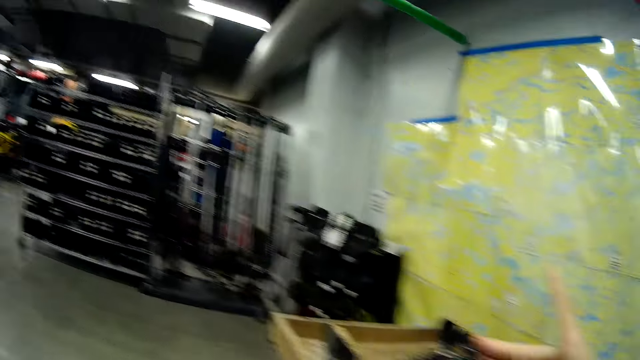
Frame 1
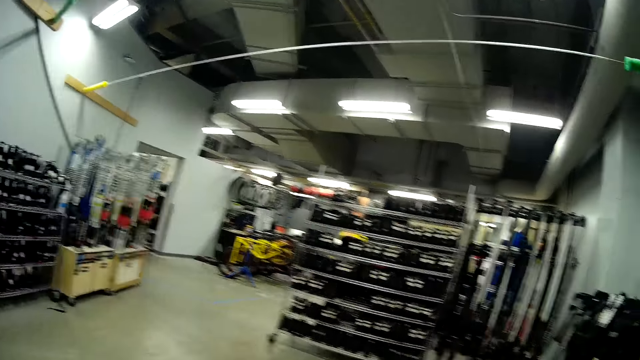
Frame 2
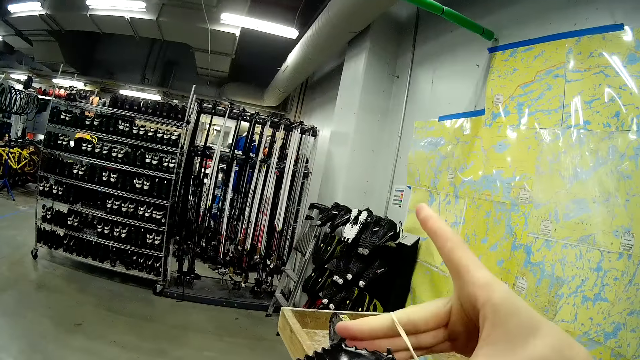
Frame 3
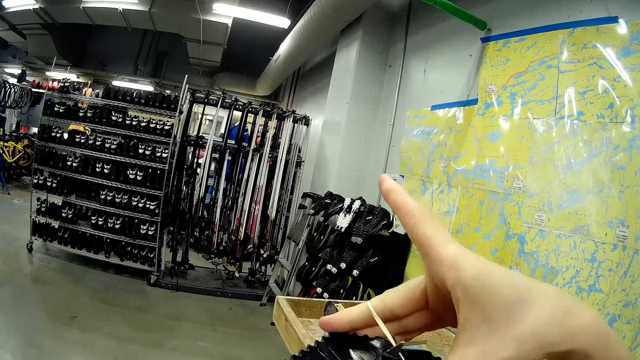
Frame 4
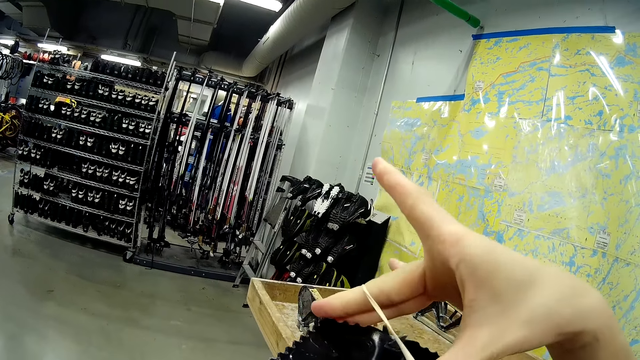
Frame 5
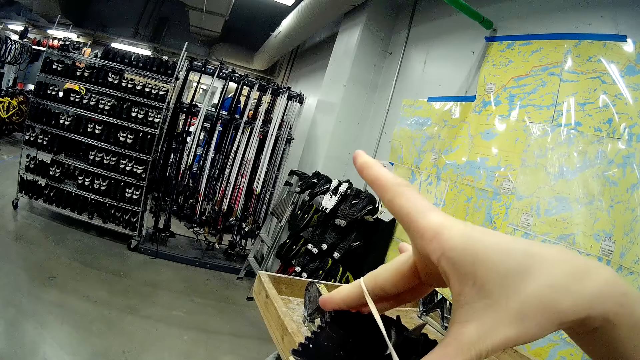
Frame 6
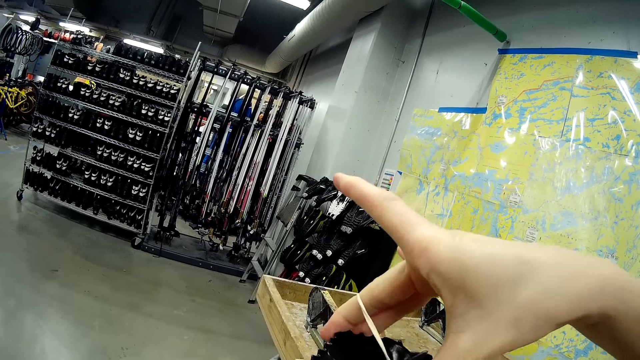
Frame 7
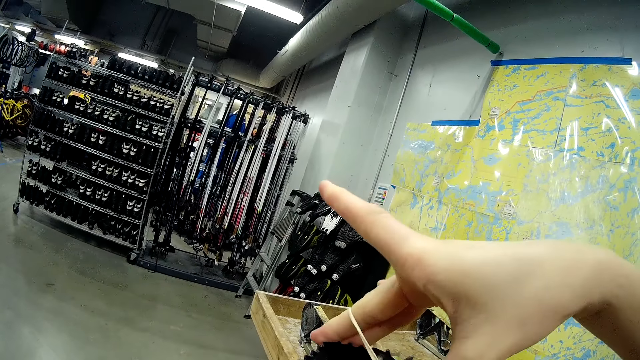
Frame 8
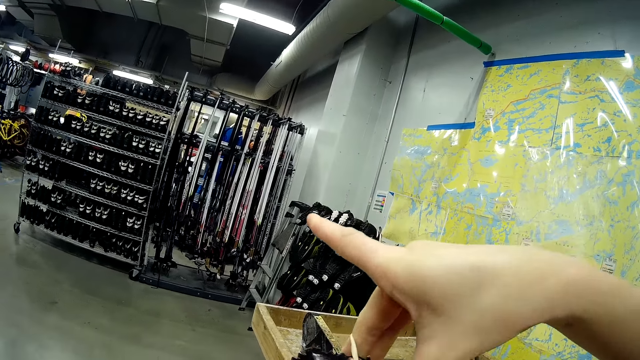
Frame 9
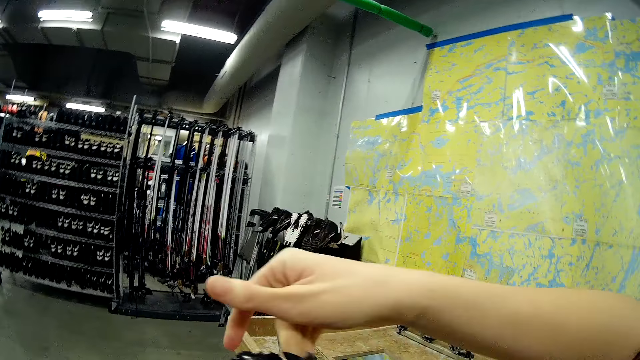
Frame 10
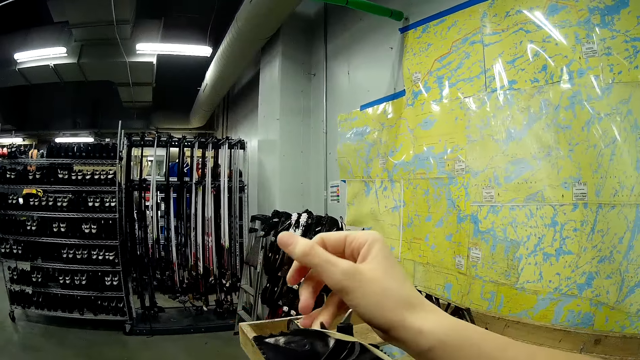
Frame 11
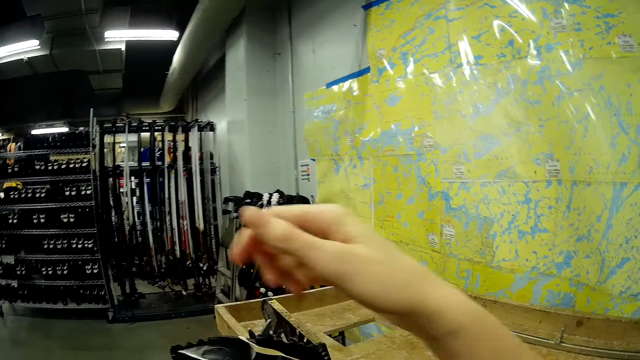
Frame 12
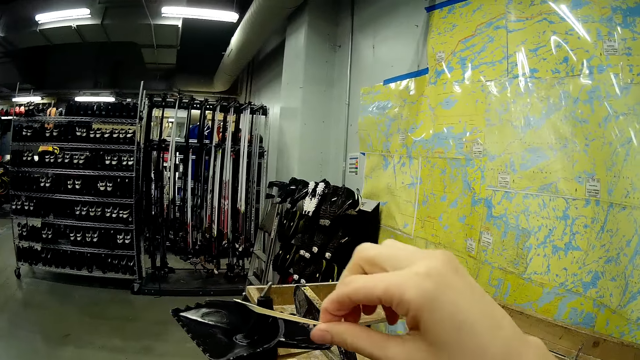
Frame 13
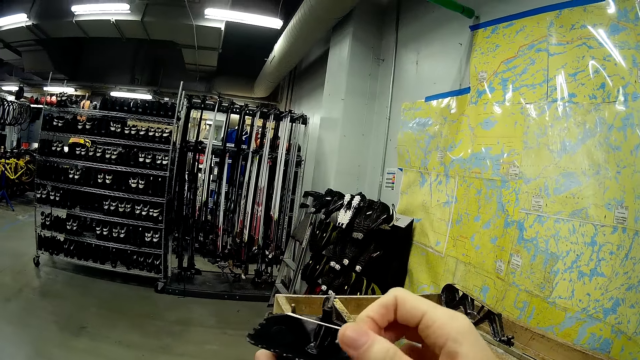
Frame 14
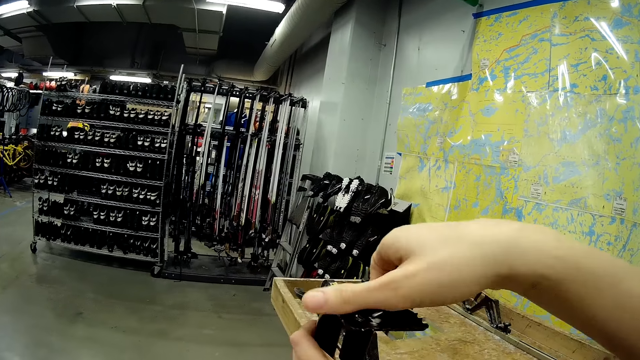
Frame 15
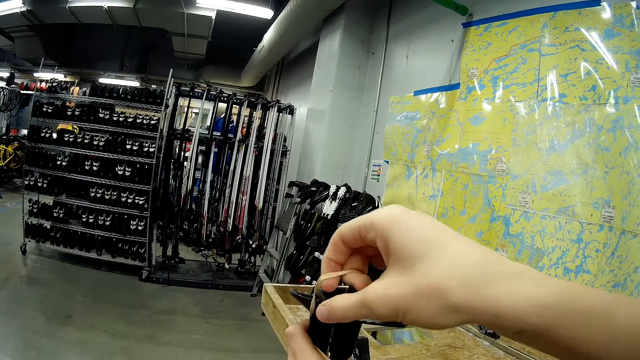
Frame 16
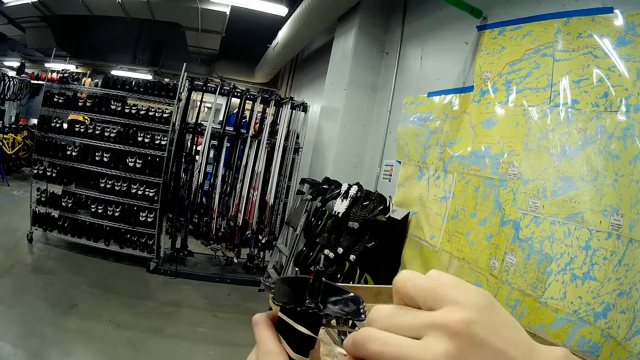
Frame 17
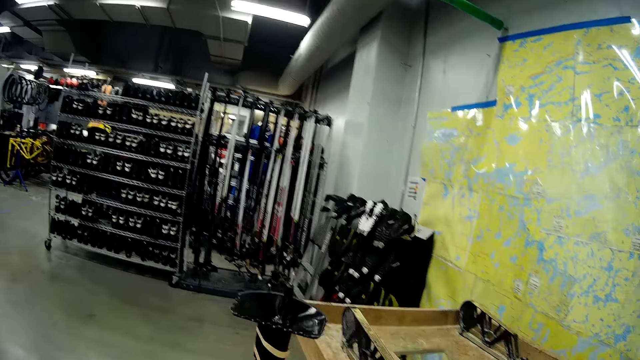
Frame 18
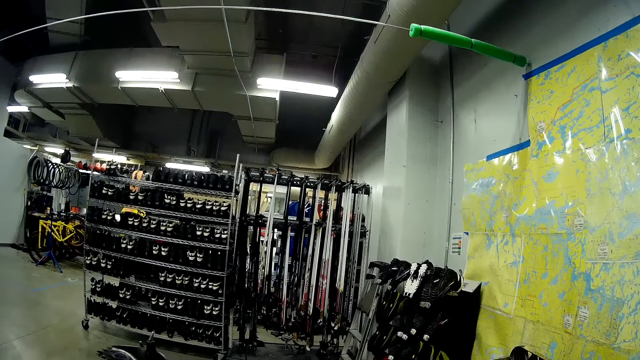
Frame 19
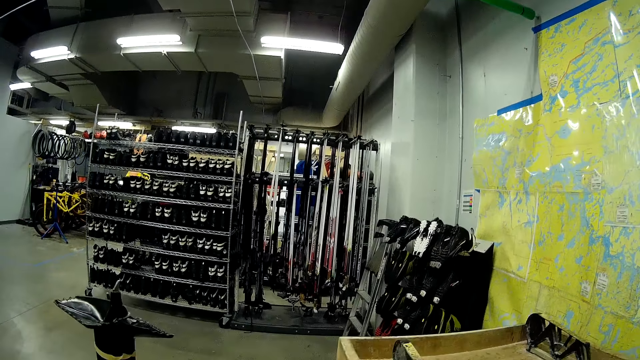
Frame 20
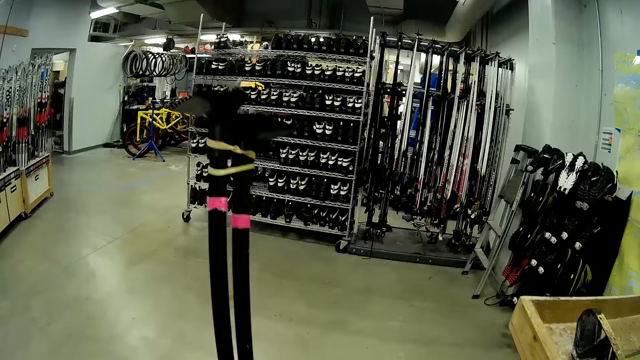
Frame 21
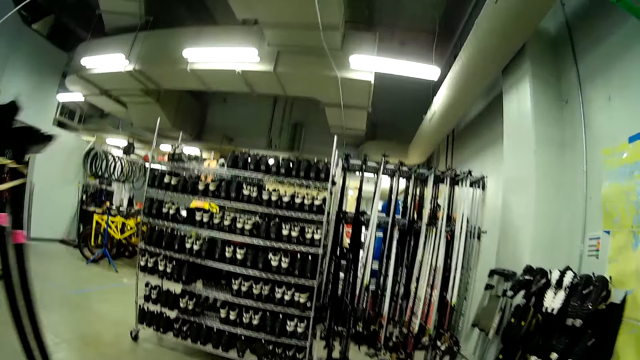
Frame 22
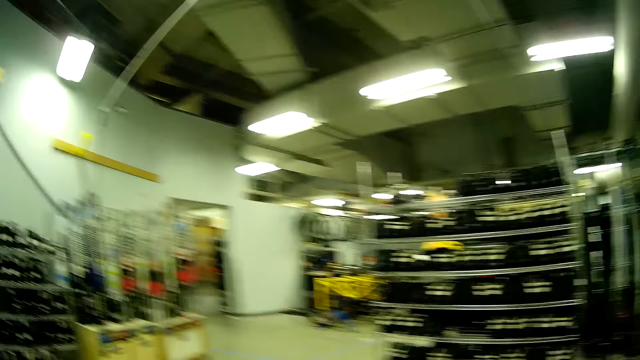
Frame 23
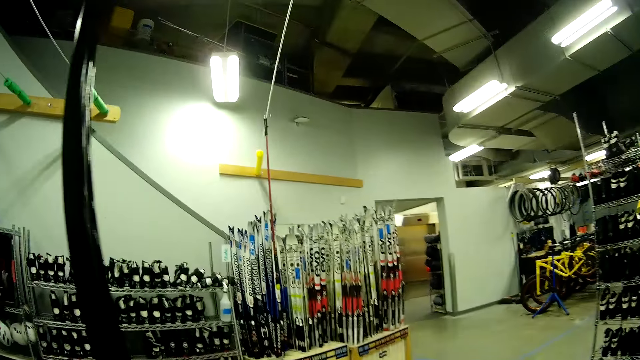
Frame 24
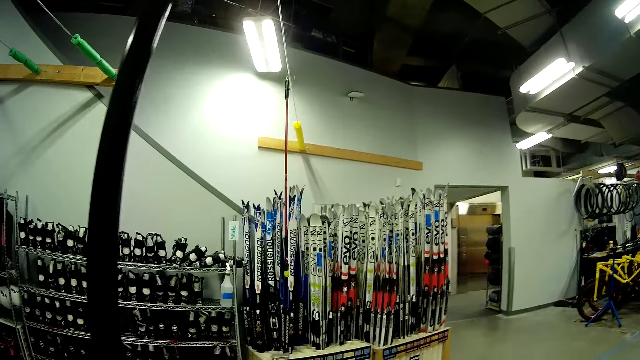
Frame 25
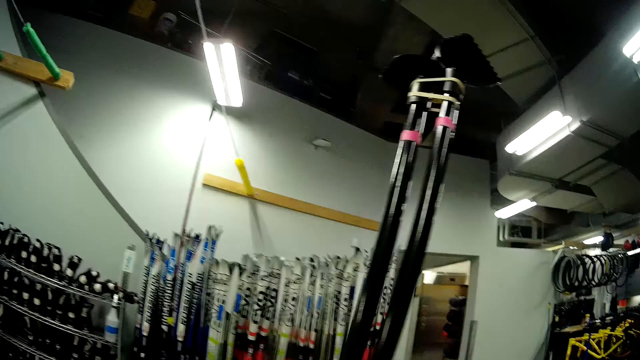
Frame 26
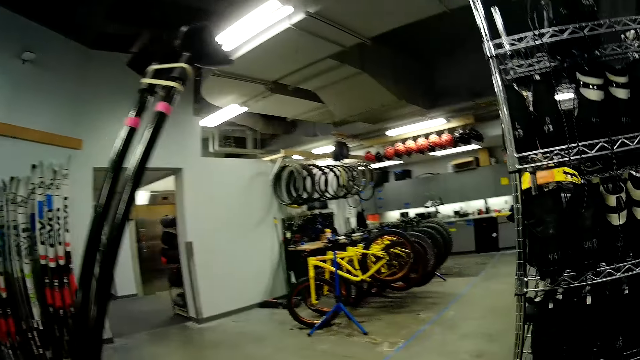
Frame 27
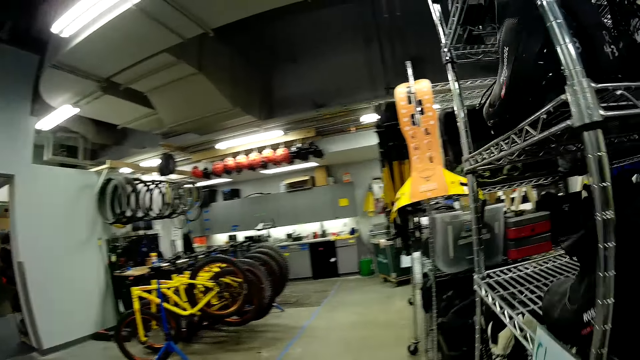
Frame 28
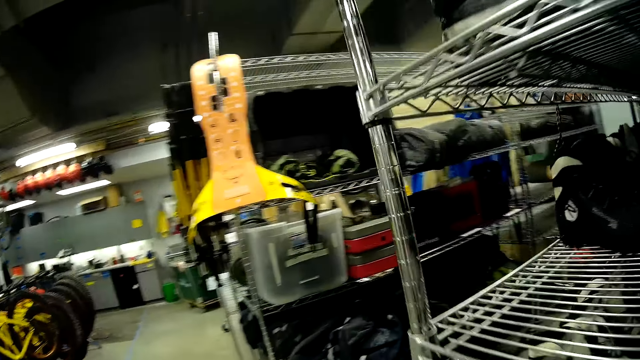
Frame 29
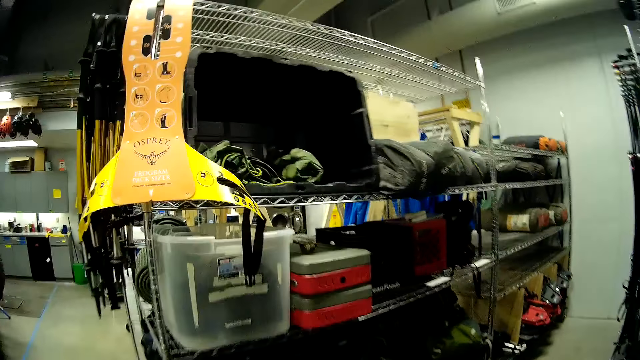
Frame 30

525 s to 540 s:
The camera wearer walks towards the ski pole rack in the store.

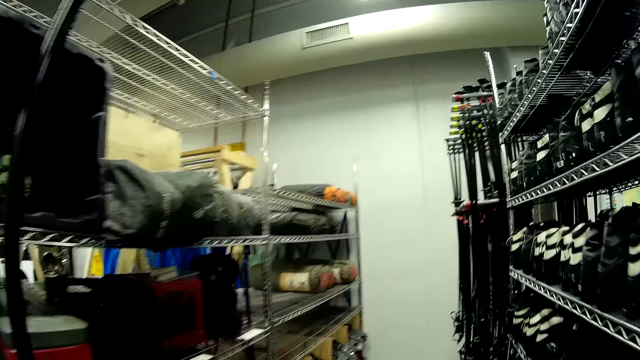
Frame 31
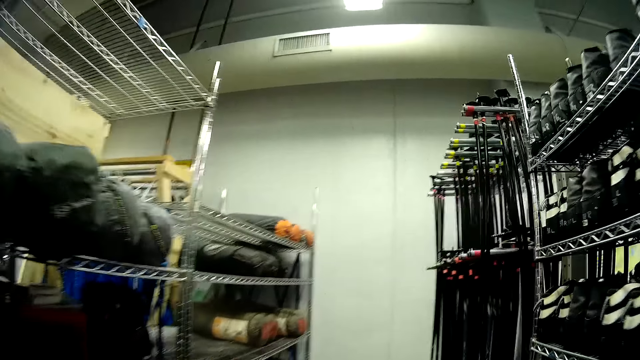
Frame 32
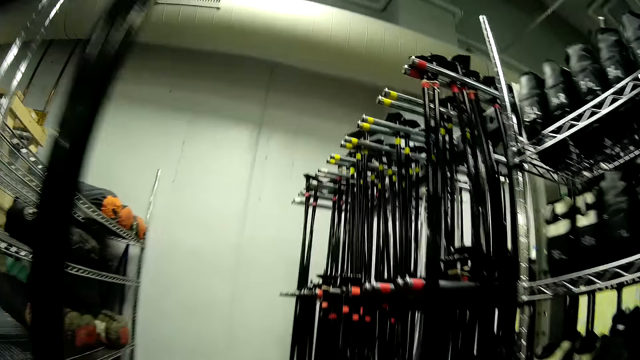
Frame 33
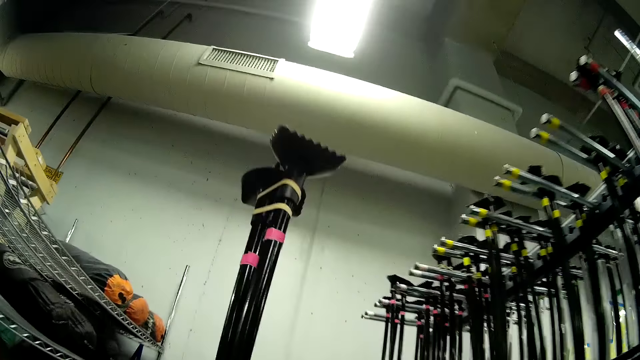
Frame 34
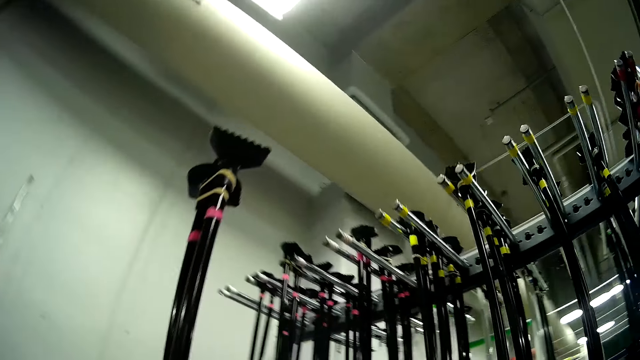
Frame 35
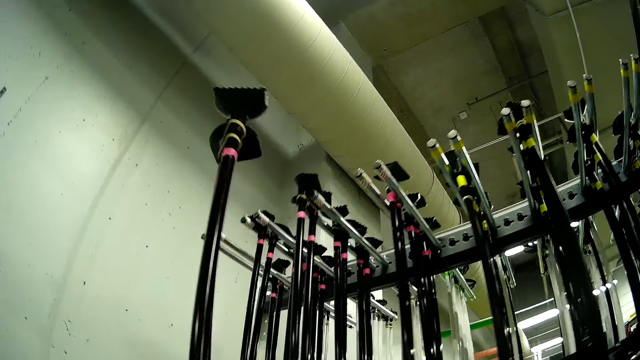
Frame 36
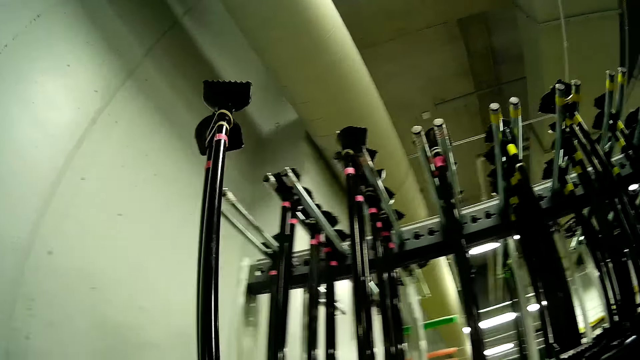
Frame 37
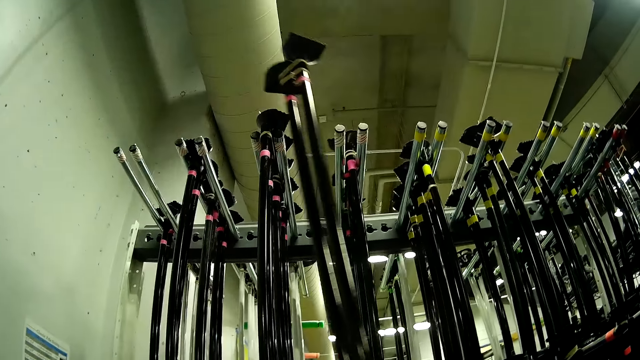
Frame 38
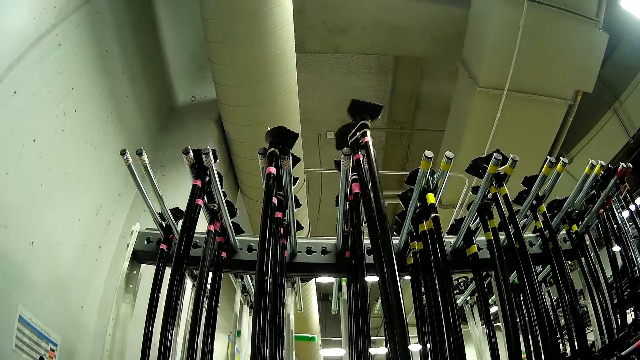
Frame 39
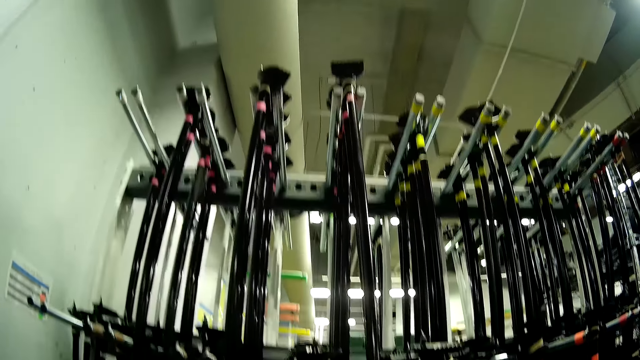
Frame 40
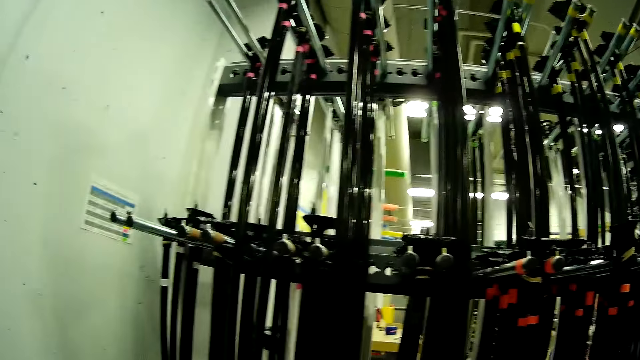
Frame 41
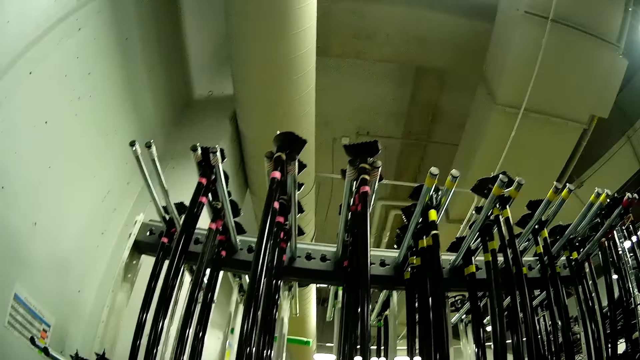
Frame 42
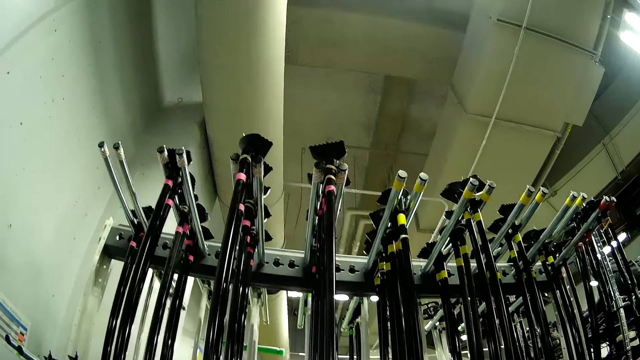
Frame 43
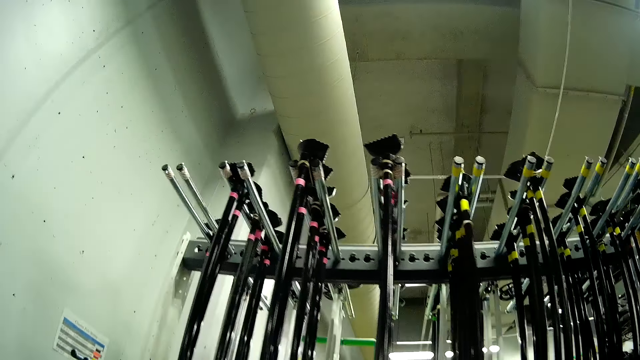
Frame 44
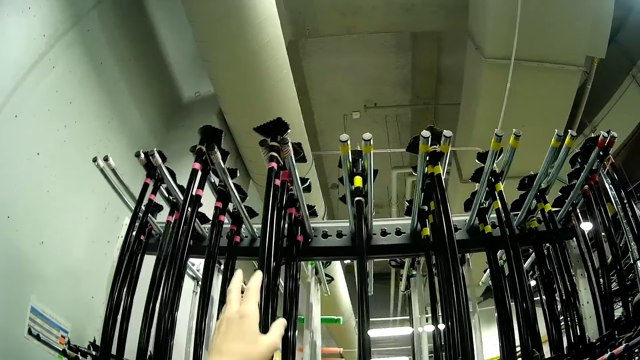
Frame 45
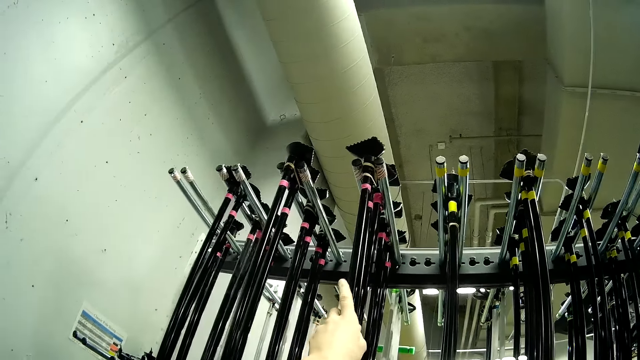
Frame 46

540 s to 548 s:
The camera wearer hangs the ski poles on the rack.
